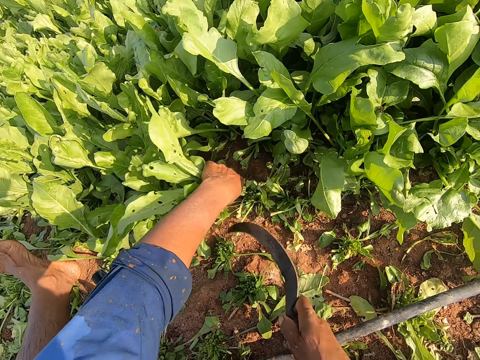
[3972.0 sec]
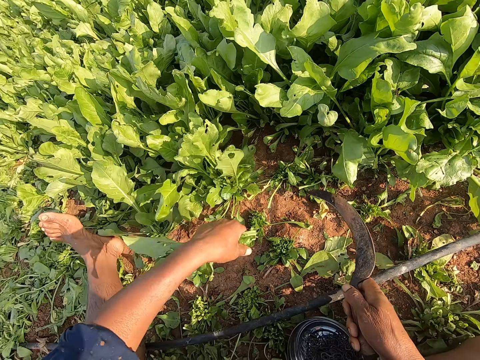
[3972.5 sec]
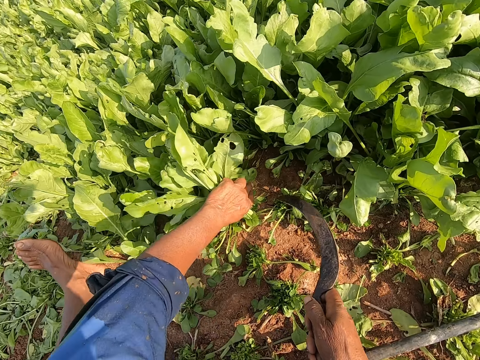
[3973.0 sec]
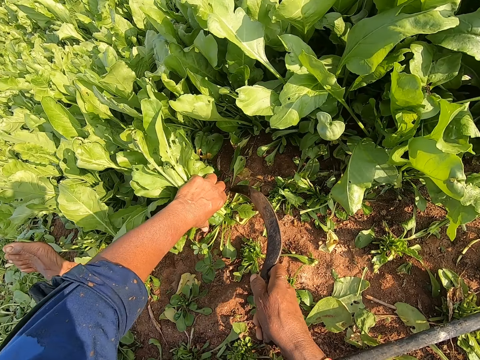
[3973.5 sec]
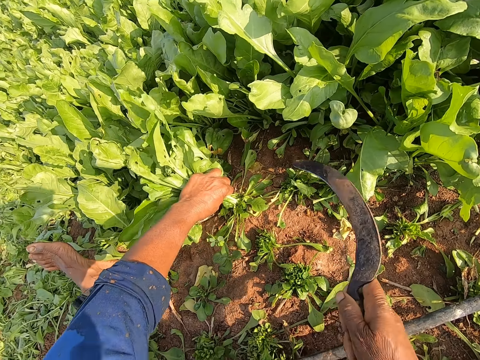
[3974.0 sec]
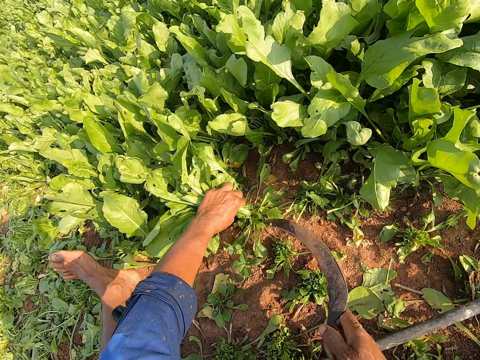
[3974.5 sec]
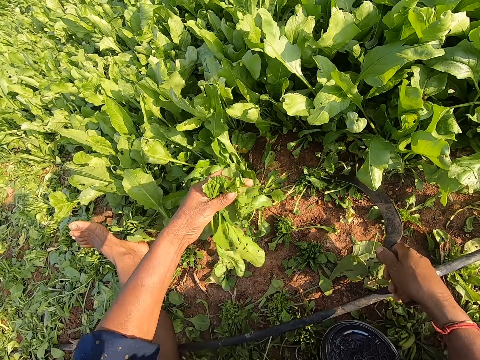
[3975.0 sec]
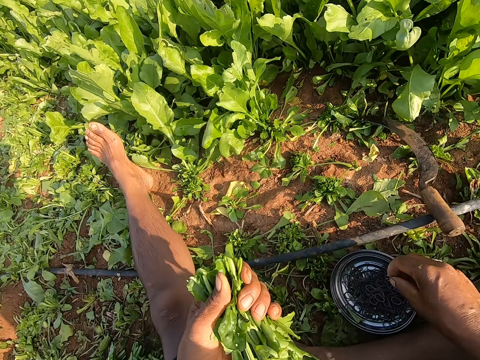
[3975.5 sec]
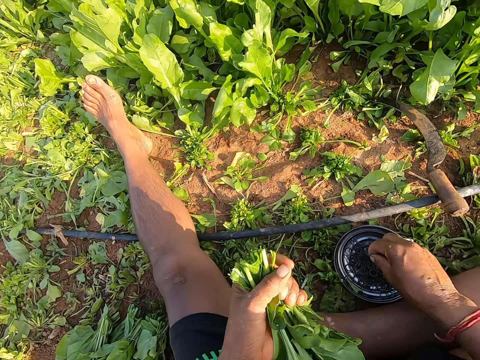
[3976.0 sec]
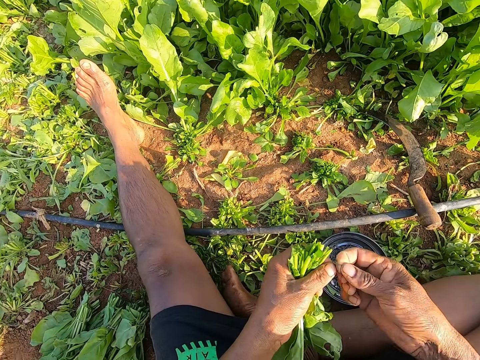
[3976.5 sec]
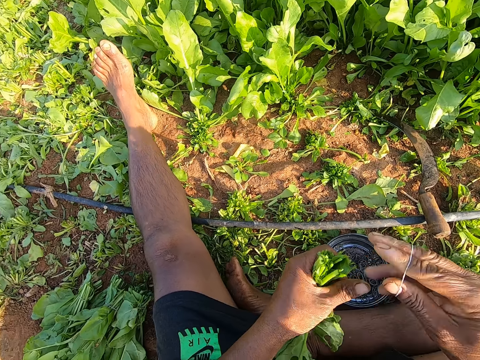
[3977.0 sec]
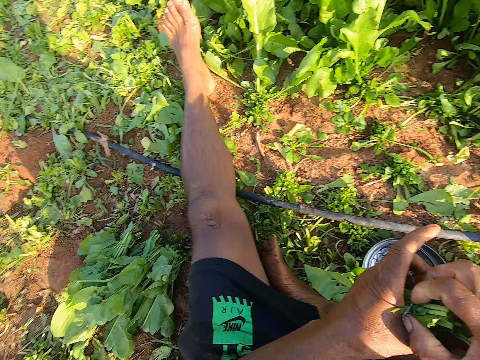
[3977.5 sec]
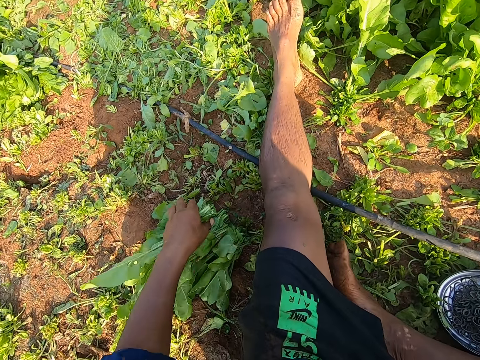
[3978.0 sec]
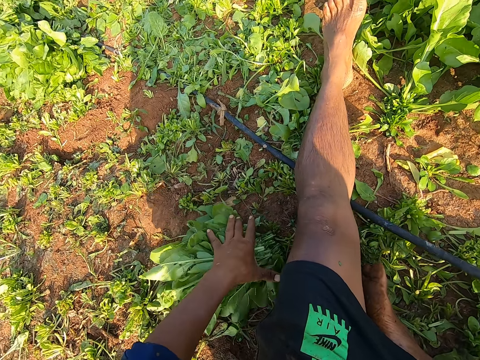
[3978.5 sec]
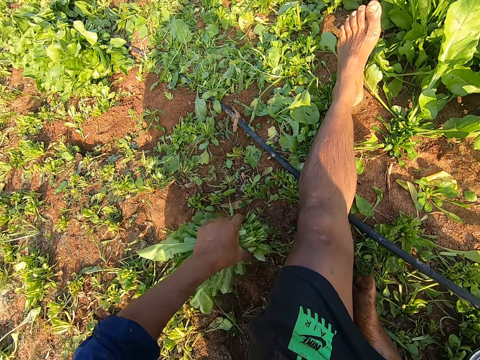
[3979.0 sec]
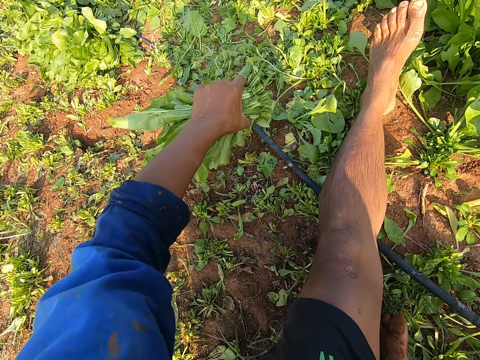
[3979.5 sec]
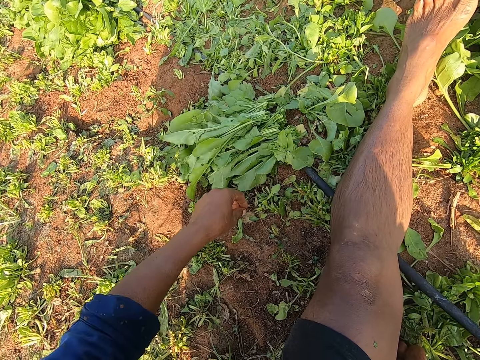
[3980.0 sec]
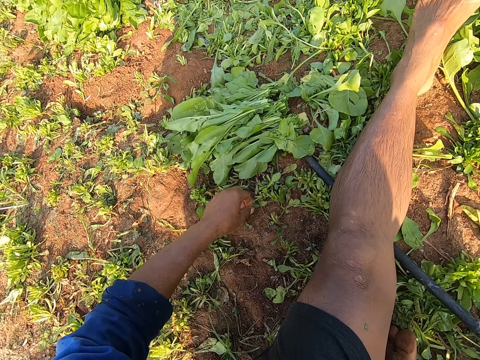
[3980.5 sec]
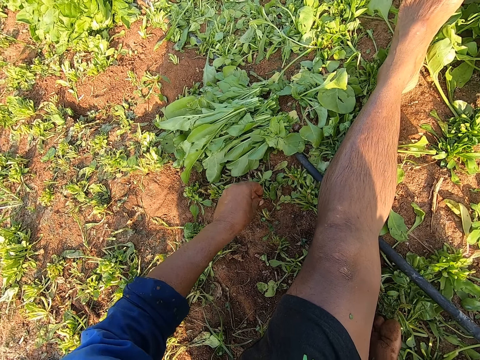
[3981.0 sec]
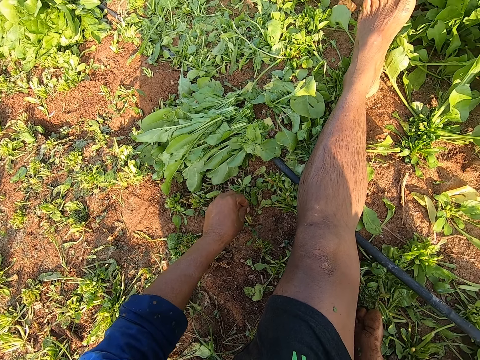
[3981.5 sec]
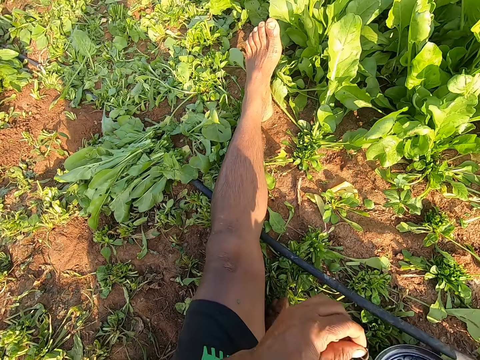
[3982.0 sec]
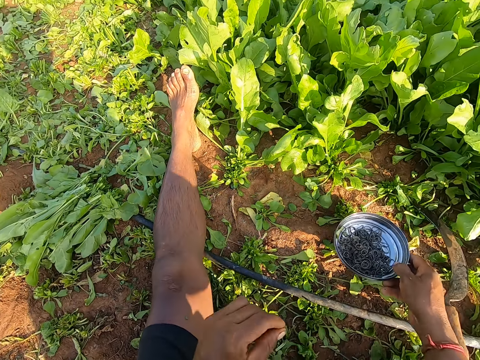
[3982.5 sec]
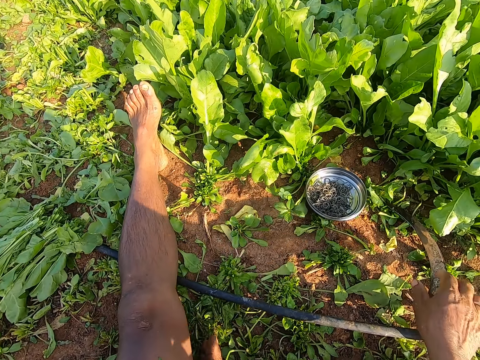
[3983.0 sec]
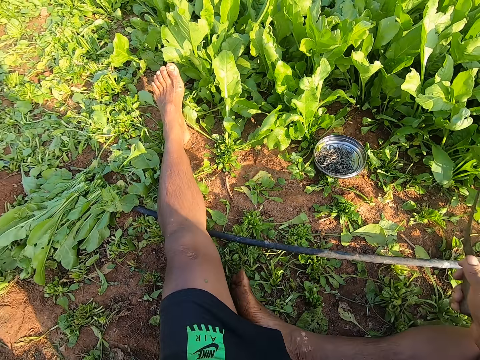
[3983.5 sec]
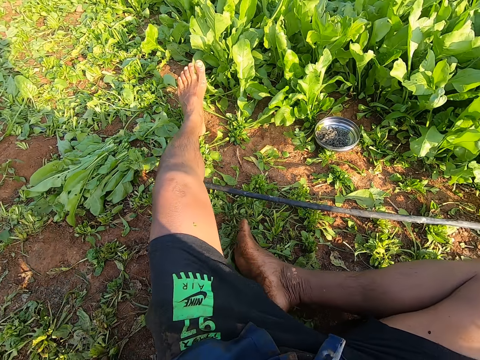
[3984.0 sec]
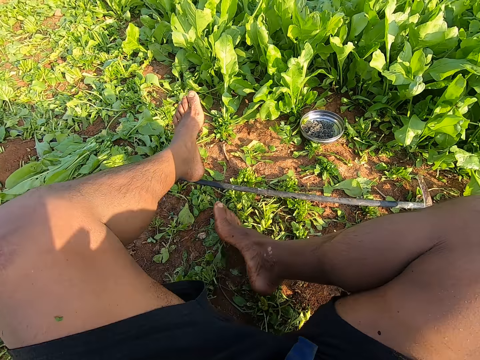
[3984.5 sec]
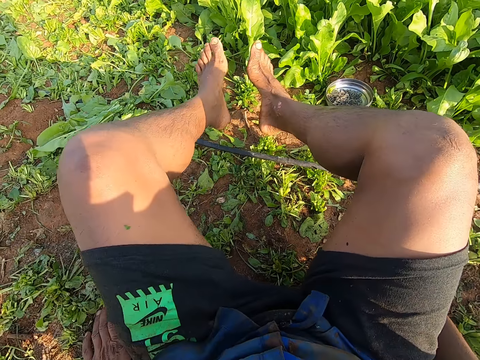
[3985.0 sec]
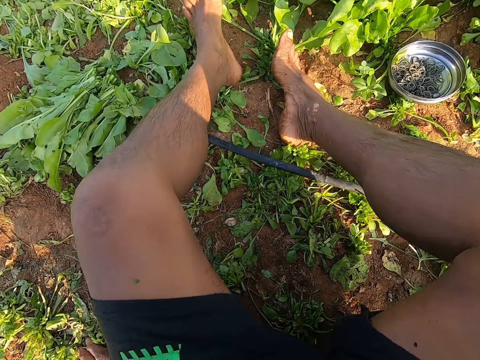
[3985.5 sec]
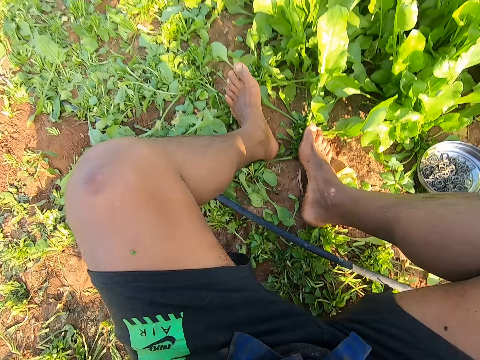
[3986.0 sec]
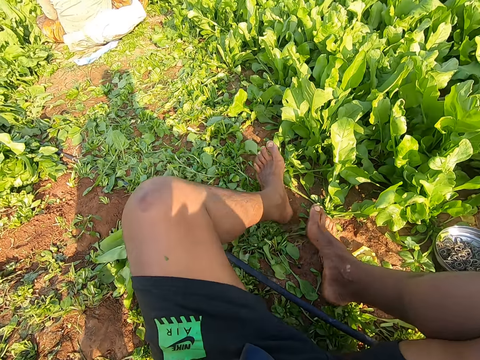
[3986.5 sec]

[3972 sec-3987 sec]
The camera wearer holds the vegetables with his left hand. He plucks the vegetables with the sickle in his right hand. He drops the sickle on the farmland with his right hand. He takes a rubber band from the plate with his right hand. He binds the vegetables with the rubber band in his right hand. He drops the vegetables on the farmland with his left hand. He moves the vegetables on the farmland with his left hand. He picks up some rubber bands from the farmland with his left hand. He drops the rubber bands into the plate with his left hand. He drops the plate of rubber bands on the farmland with his right hand. He picks up the sickle from the farmland with his right hand. He moves his body on the farmland.

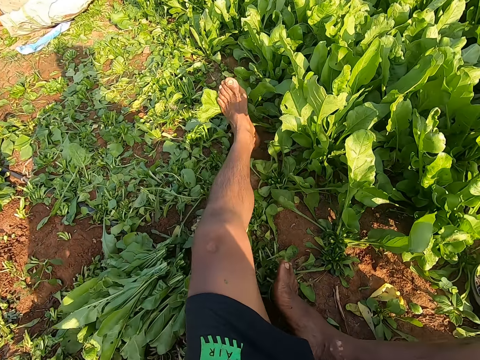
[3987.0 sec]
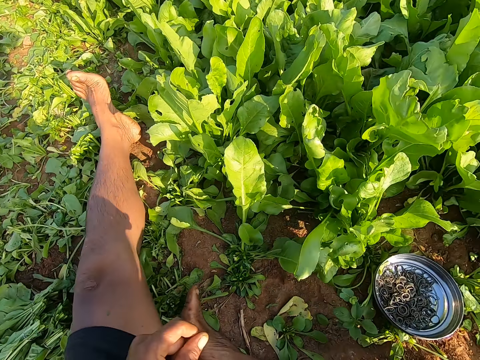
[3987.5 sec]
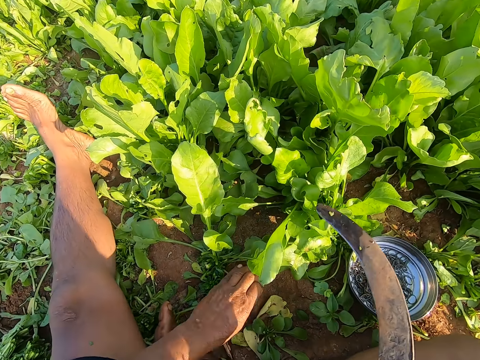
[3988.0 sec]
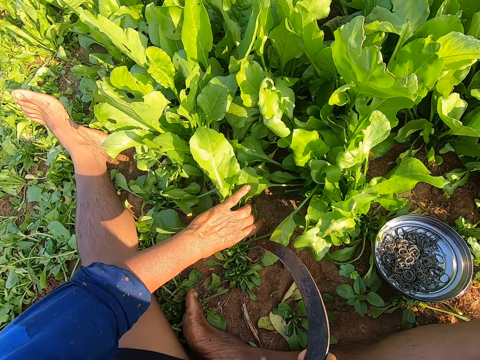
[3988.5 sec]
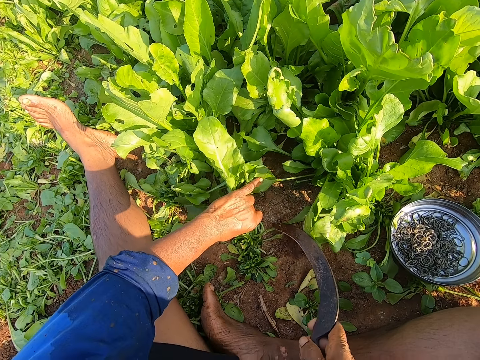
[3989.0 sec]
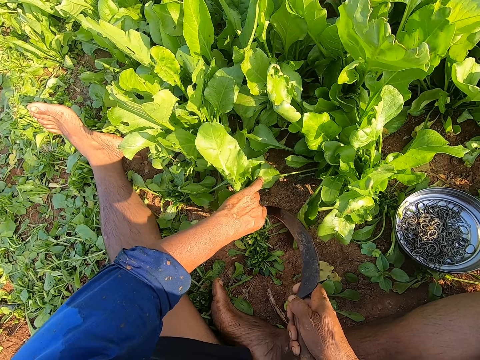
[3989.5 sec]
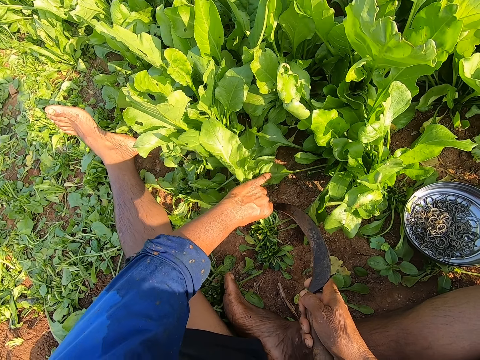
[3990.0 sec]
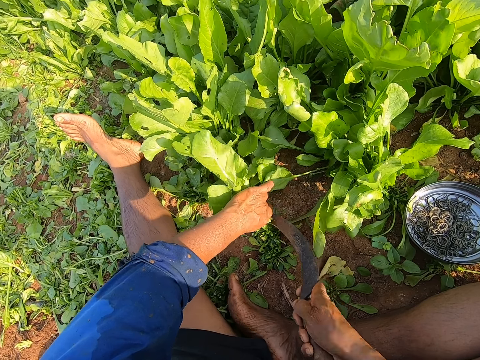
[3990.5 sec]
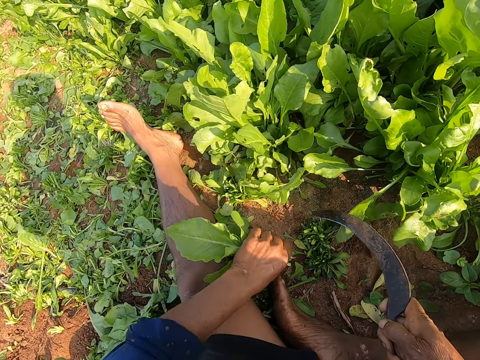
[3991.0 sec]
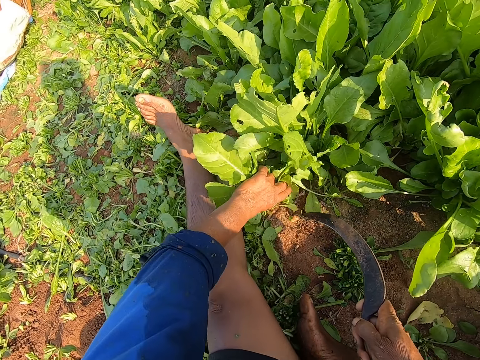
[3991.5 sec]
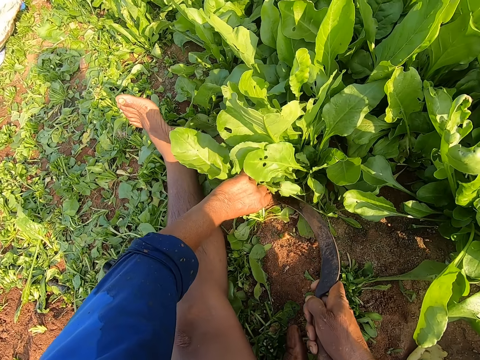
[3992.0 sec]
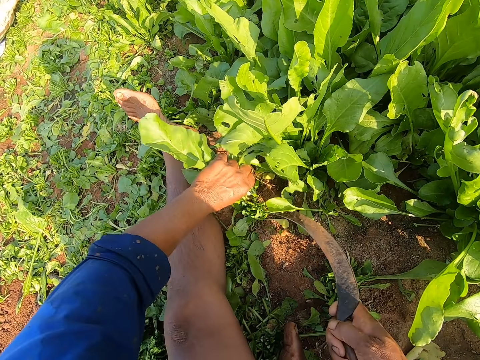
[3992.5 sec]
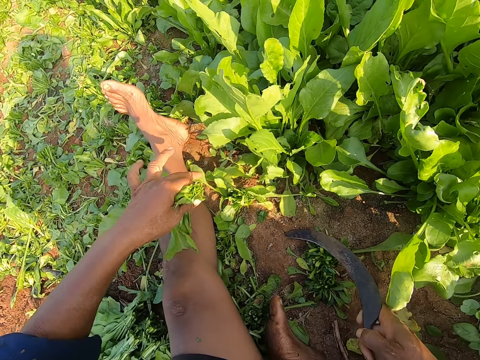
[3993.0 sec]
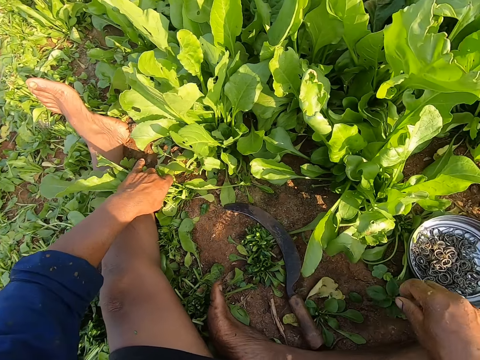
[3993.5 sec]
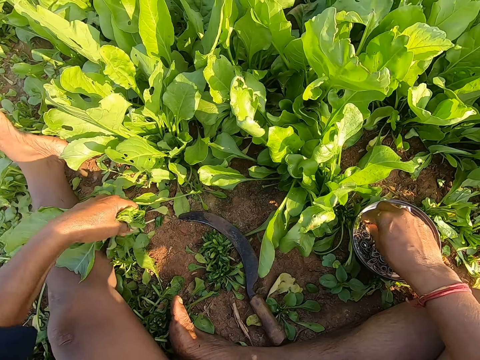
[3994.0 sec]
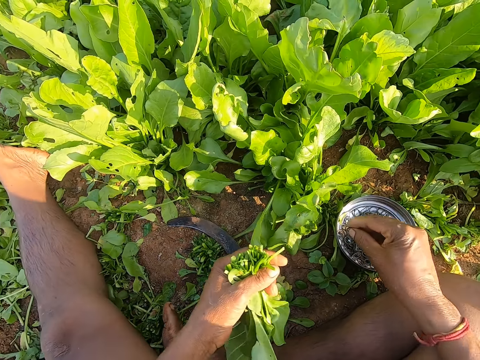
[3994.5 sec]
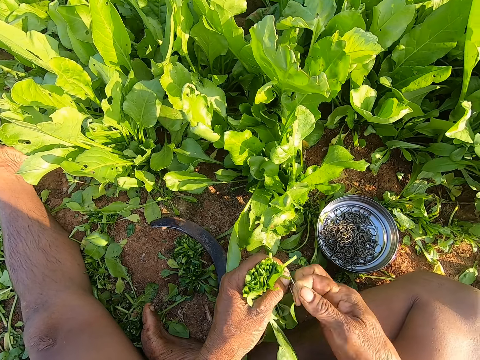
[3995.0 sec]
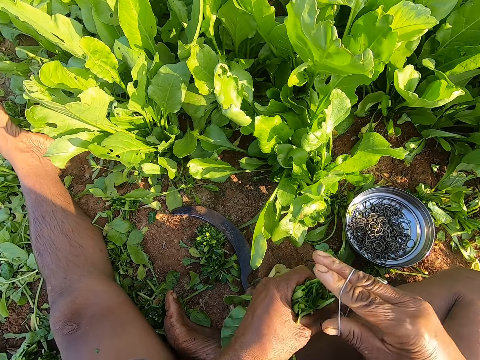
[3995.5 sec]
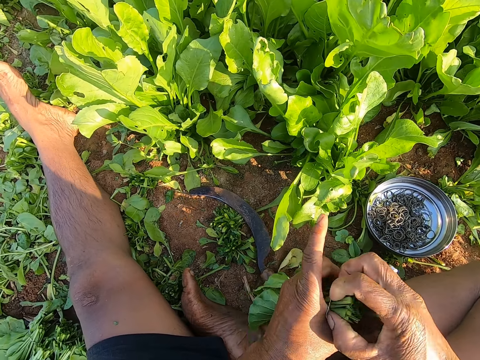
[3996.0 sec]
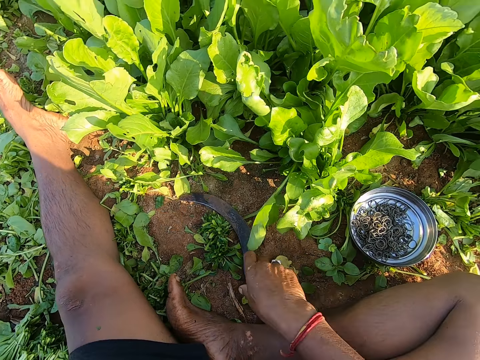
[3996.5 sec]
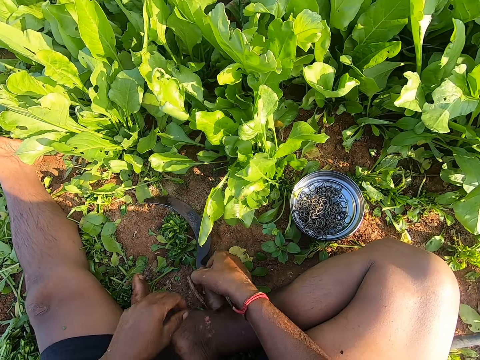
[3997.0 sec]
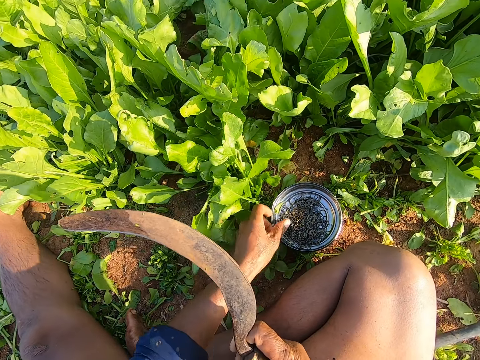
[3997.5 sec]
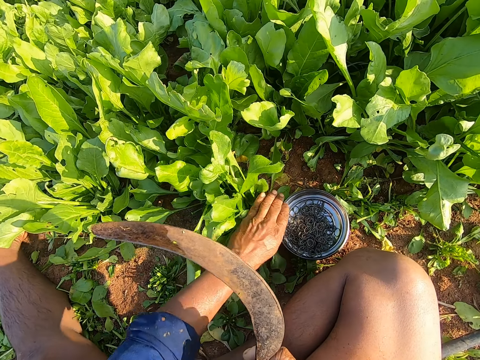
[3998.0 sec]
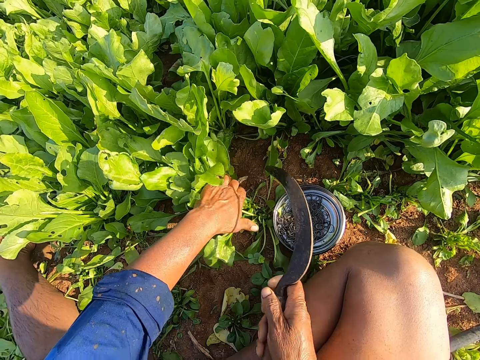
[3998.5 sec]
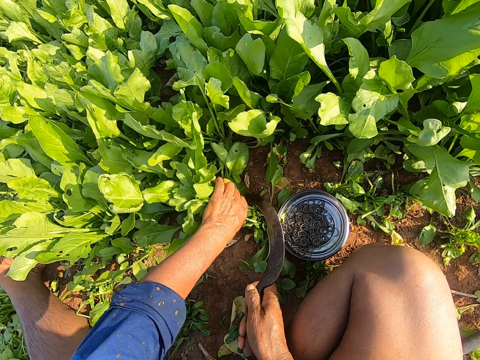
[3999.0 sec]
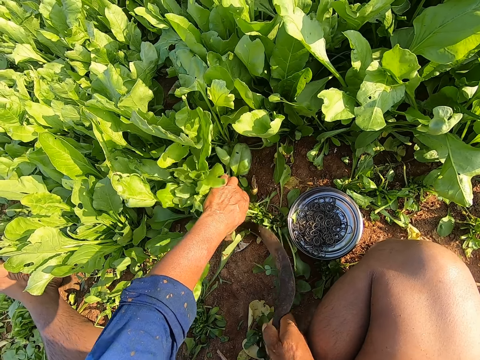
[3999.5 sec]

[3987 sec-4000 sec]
The camera wearer holds the vegetables with his left hand. He plucks the vegetables with the sickle in his right hand. He holds the vegetables with his left hand. He plucks the vegetables with the sickle in his right hand. He drops the sickle on the farmland with his right hand. He picks up a vegetable from the farmland with his left hand. He takes a rubber band from the plate with his right hand. He binds the vegetables with the rubber band in his right hand. He drops the vegetables on the farmland with his left hand. He picks up the sickle from the farmland with his right hand. He shifts the plate of rubber bands on the farmland with his left hand. He holds the vegetables with his left hand. He plucks the vegetables with the sickle in his right hand.
